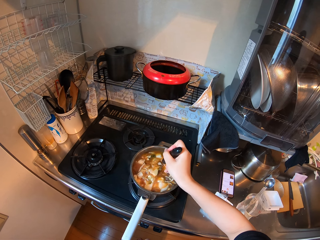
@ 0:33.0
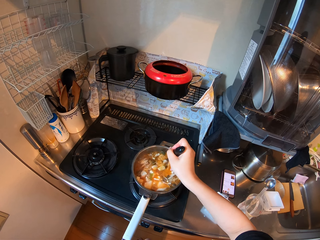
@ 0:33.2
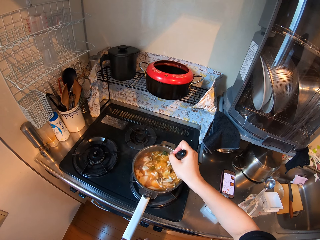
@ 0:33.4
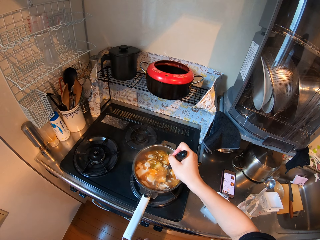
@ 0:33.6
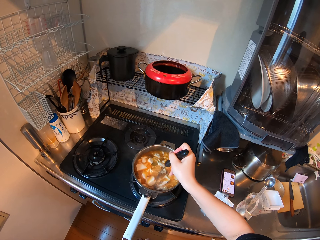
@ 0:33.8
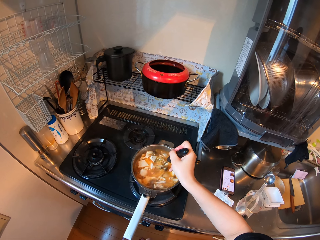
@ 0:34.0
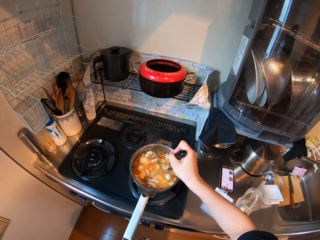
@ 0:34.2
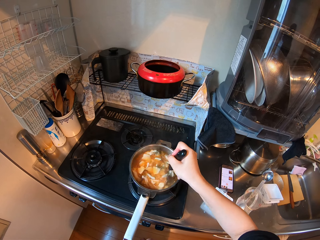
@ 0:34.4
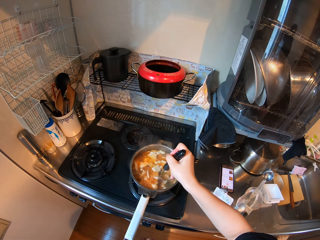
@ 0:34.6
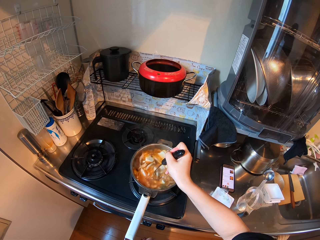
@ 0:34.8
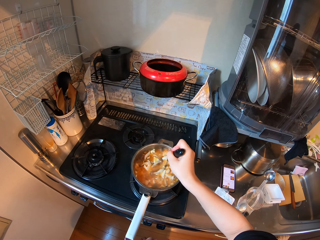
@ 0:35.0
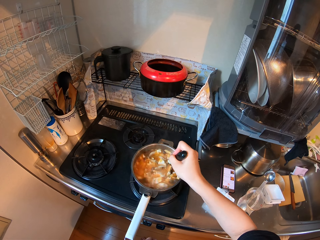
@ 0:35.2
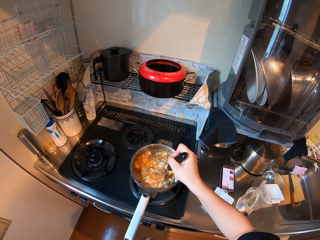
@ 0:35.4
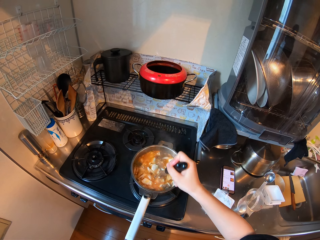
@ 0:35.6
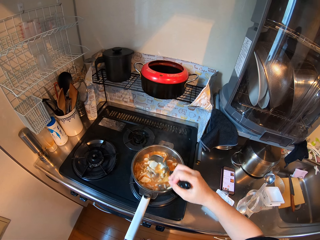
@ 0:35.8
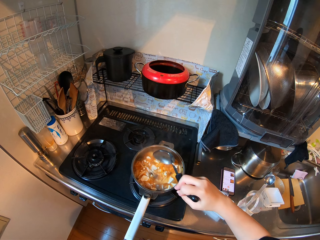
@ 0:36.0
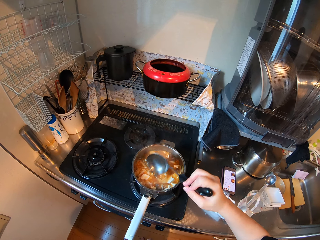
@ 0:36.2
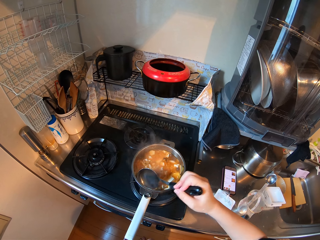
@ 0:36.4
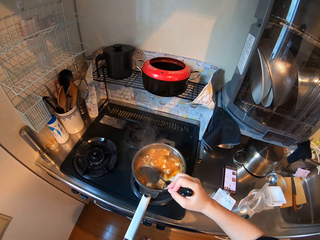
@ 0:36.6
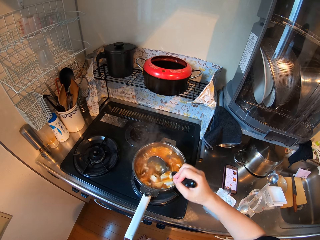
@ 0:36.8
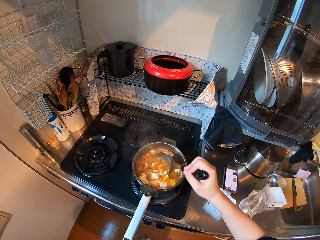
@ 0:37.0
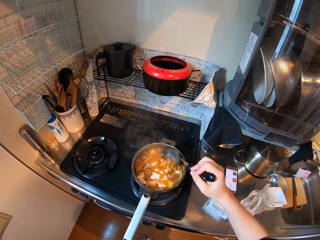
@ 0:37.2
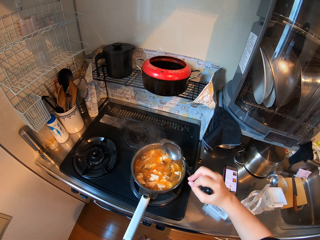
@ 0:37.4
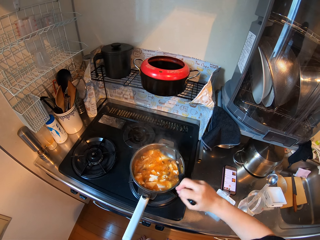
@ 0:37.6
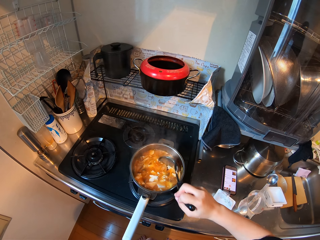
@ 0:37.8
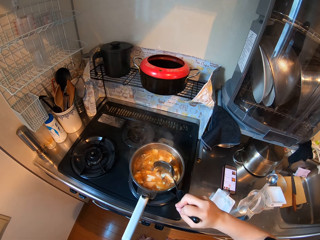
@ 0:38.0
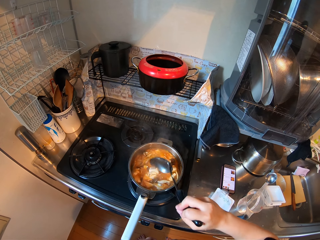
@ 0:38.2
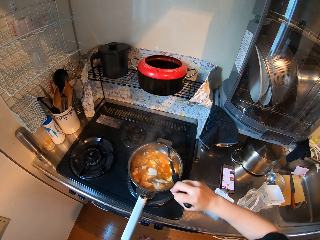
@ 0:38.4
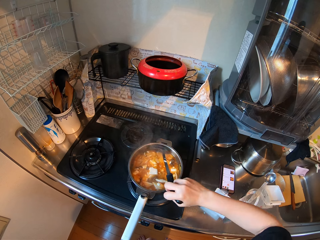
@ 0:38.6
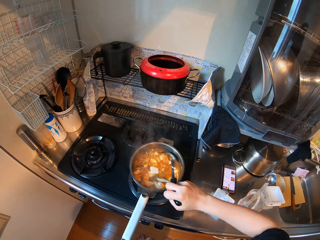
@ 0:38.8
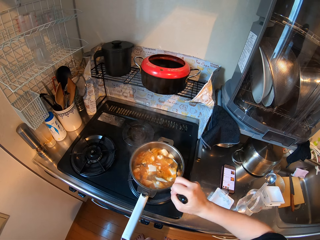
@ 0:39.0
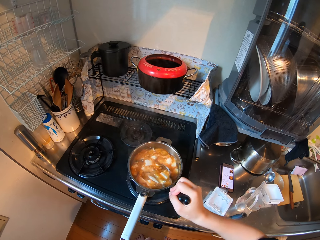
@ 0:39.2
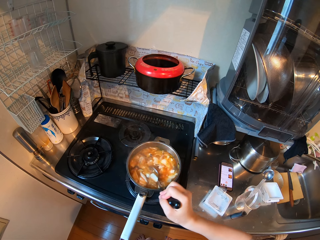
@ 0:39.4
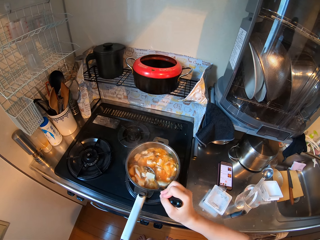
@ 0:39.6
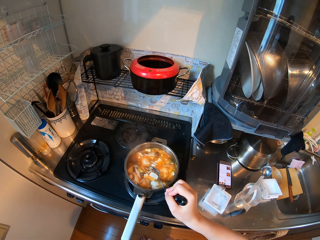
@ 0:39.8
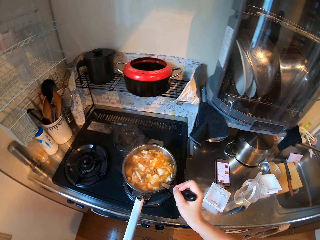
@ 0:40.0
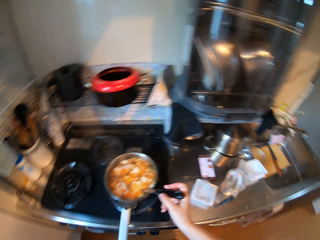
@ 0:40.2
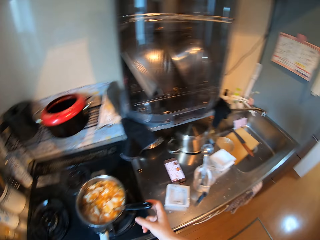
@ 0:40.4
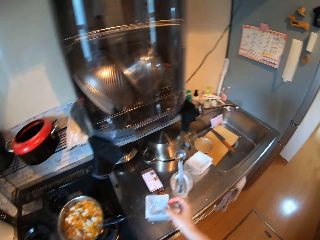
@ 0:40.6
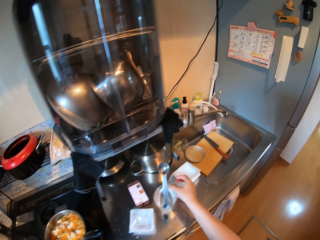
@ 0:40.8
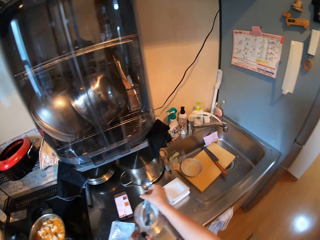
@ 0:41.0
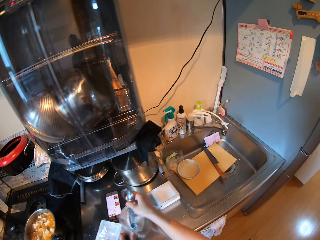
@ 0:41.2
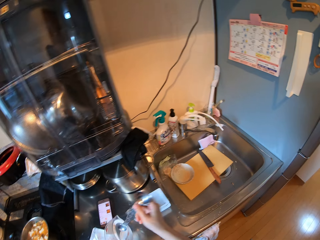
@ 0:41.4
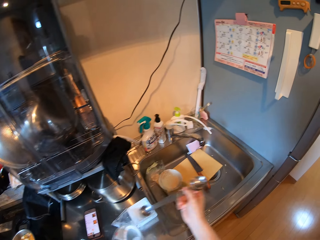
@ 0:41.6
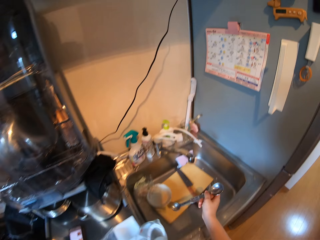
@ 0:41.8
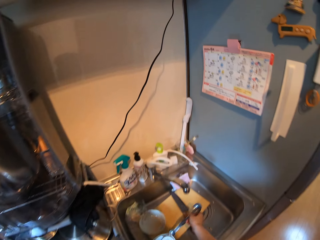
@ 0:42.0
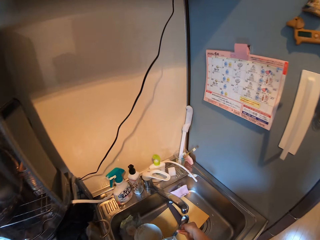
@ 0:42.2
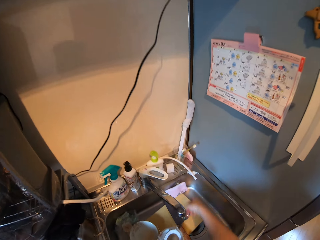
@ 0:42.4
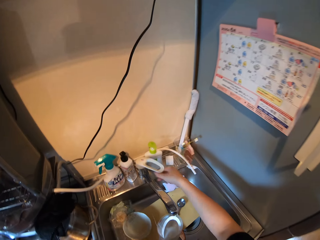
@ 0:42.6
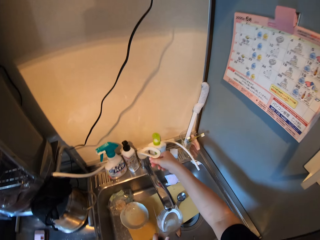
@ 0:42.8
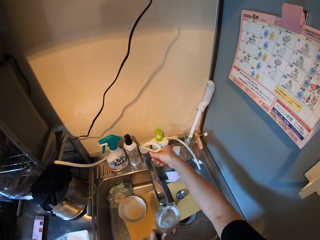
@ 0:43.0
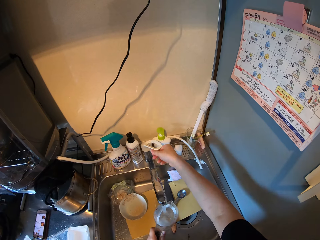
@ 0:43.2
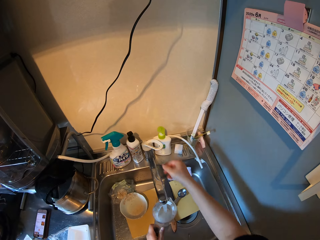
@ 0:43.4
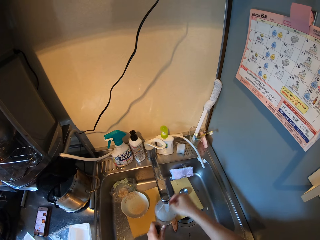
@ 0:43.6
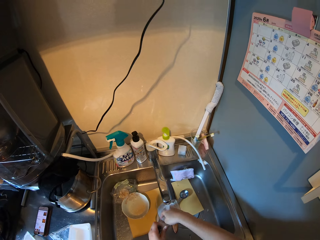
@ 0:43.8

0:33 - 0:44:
The camera wearer holds a large spoon and stirs the stew. She holds the large spoon and stirs the stew. She holds the large spoon and stirs the stew. She drops the spoon inside the soup. She removes her hands from the big spoon. She picks up a measuring cup. She picks up the spoon inside the cup on the kitchen basin. She drops the spoon inside the kitchen basin sink. She opens the tap in the kitchen basin sink with her right hand. She rinses the measuring cup.

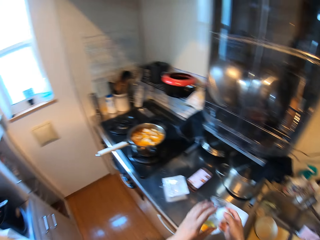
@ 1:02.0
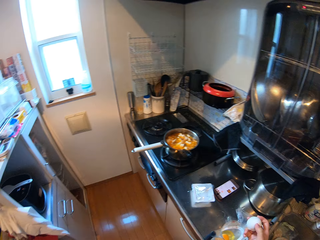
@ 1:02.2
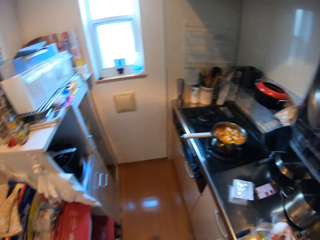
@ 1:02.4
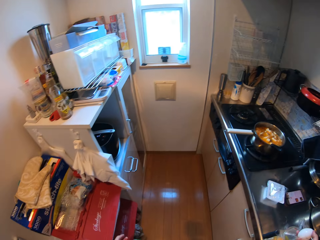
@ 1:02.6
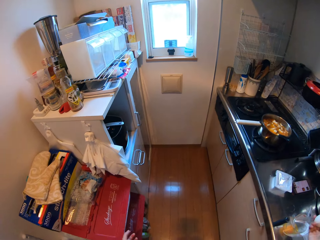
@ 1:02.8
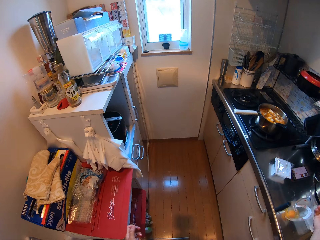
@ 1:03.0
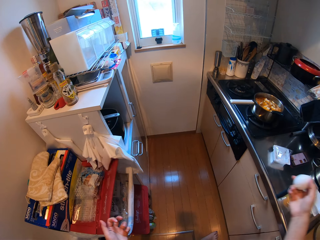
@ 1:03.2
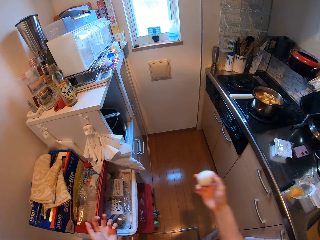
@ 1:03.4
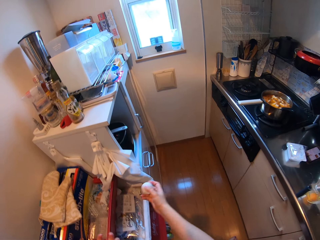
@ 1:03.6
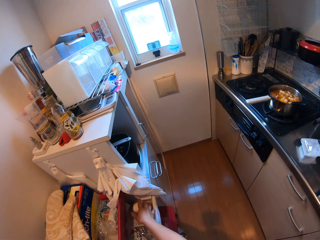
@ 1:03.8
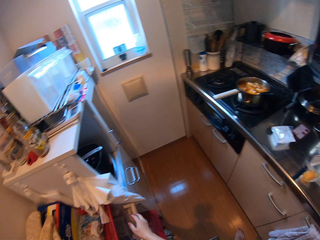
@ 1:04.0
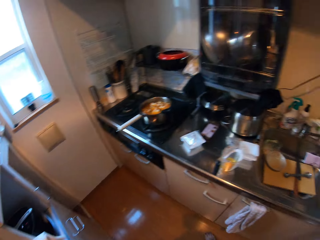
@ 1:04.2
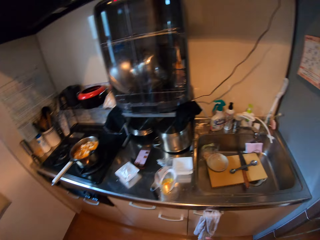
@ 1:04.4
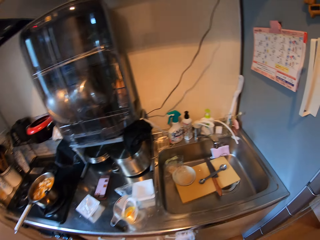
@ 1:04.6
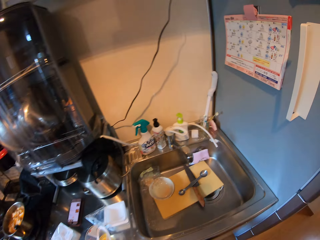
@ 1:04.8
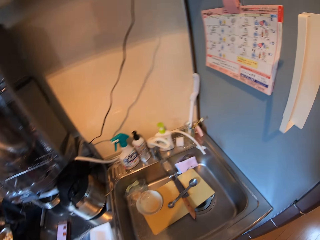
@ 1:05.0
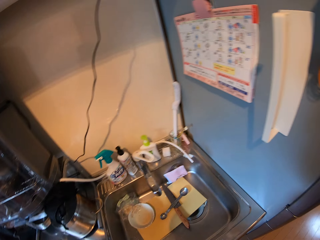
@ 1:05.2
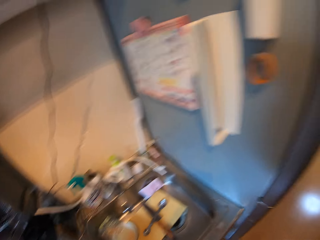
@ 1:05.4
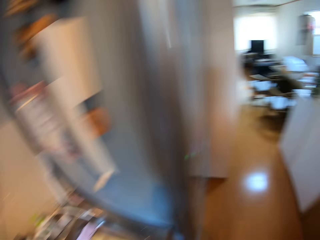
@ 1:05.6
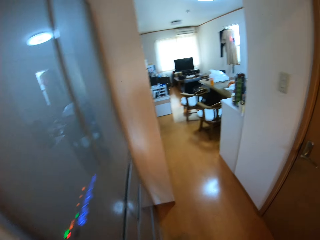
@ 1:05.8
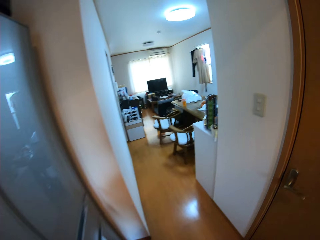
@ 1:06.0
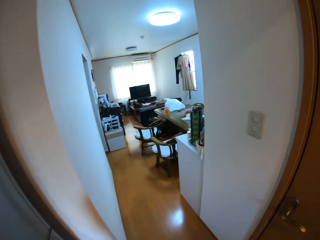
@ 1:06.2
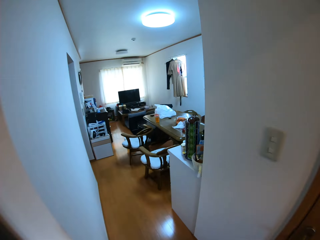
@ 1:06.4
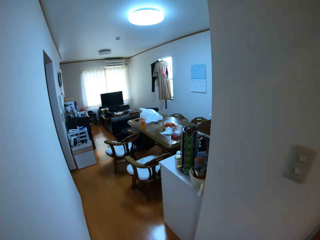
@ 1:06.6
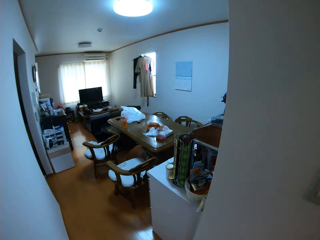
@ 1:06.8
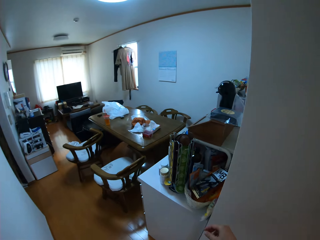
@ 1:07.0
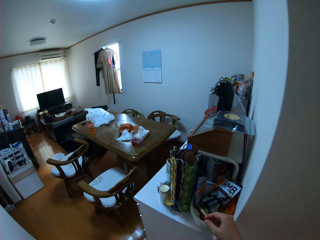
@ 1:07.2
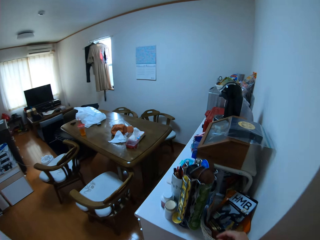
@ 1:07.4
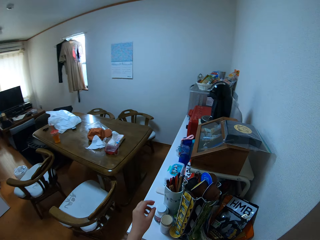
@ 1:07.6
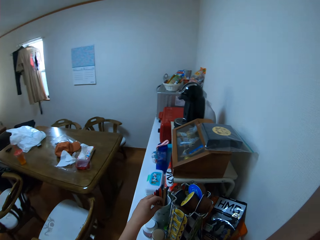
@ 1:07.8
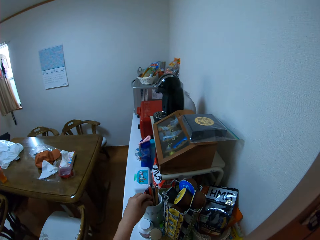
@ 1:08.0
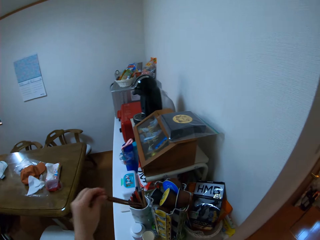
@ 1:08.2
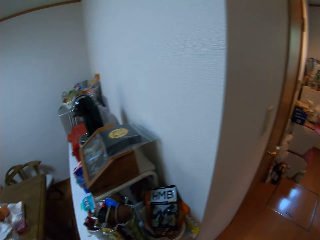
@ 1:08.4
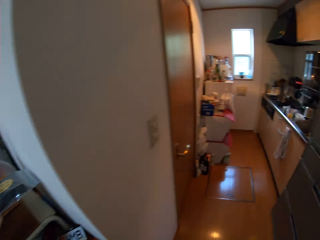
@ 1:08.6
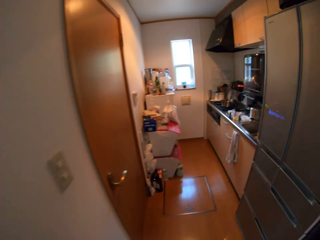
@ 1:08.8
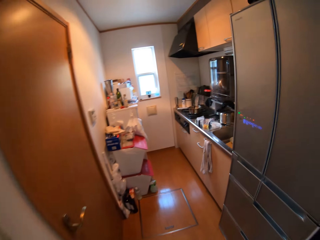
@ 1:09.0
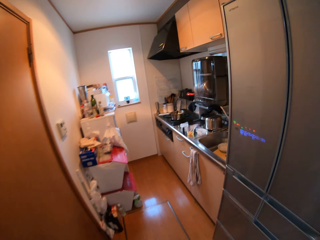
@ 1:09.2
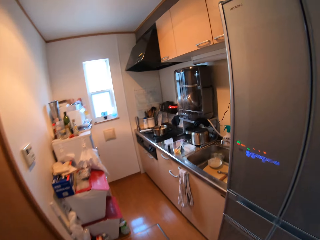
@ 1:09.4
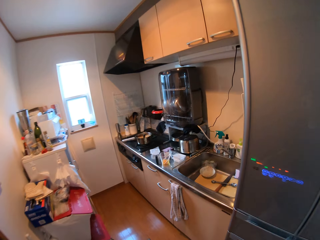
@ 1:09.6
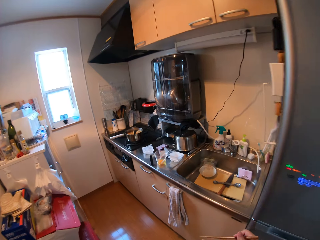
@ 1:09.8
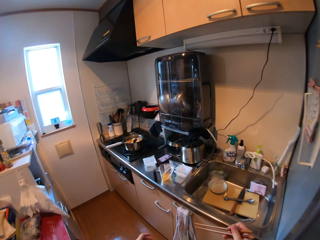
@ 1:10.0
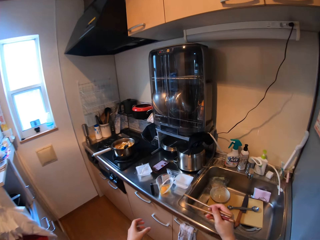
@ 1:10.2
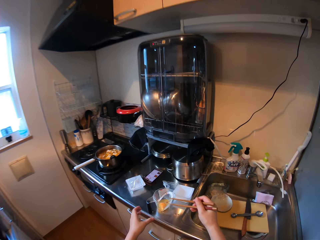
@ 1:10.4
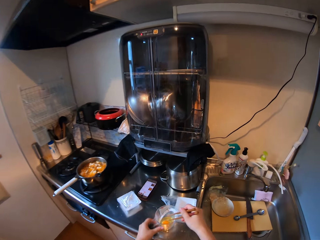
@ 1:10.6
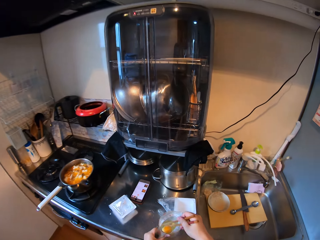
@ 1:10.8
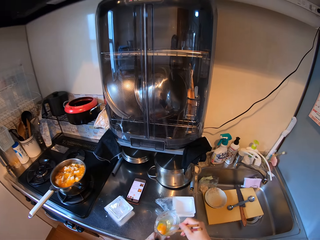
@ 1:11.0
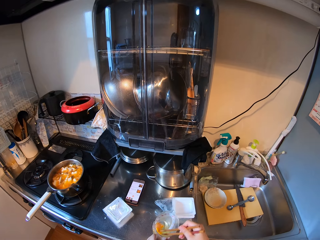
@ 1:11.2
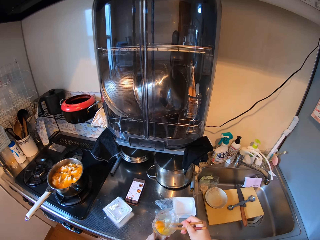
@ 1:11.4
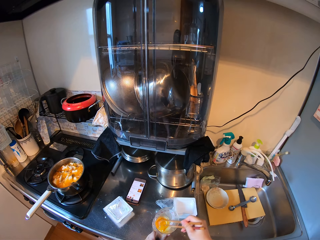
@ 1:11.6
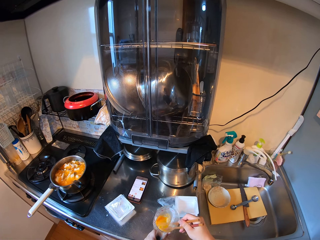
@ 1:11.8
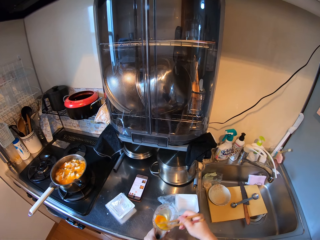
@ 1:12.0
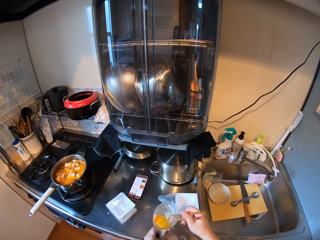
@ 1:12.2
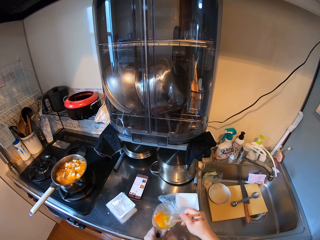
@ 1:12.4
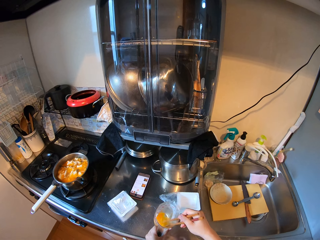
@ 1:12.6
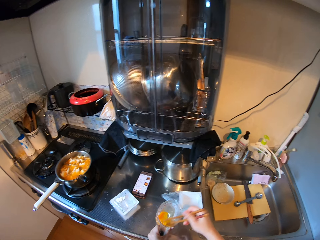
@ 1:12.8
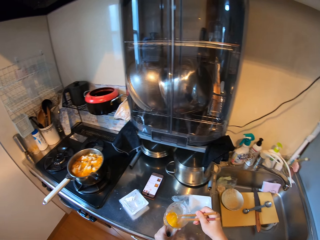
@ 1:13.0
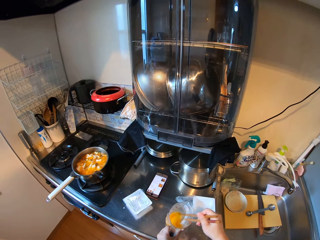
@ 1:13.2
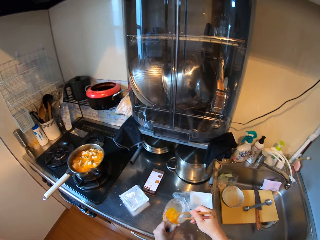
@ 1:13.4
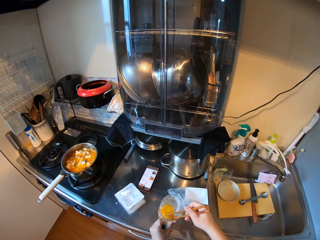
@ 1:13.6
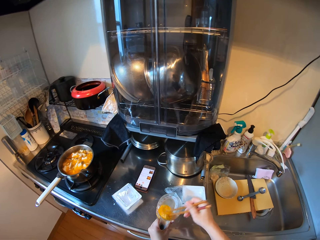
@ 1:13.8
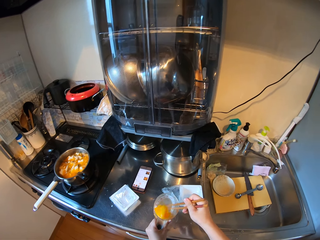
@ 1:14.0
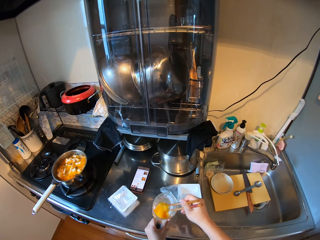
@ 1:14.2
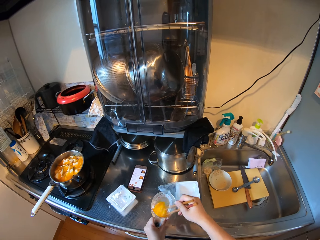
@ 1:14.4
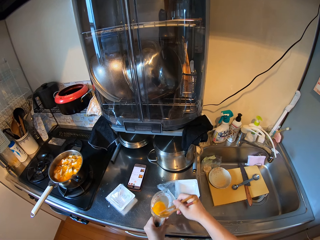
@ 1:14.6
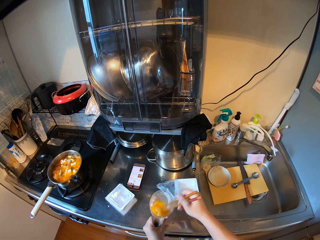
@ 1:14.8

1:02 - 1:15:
The camera wearer opens up a trash drawer. They put the egg shell inside the trash drawer. They walk away from the kitchen. They stop in a sitting room. They pick up a chopstick inside a rack in the sitting room. They walk back inside the kitchen. They whisk the egg in the cup with the chopstick.
